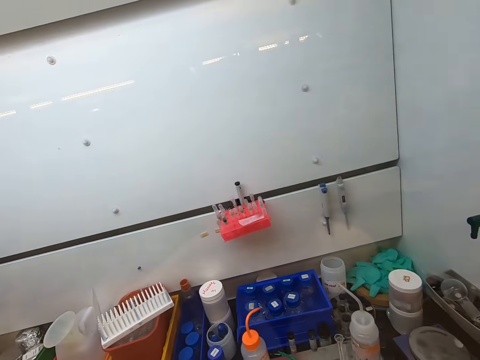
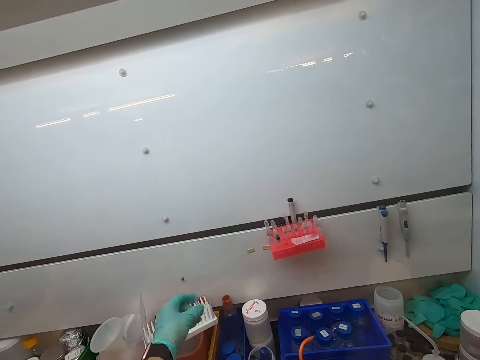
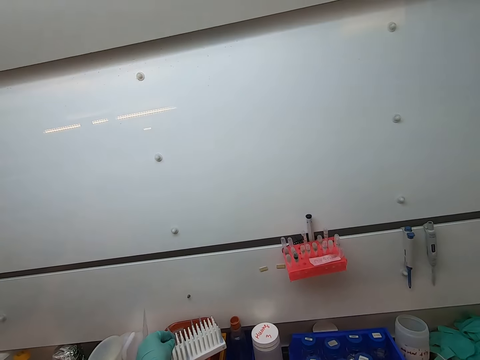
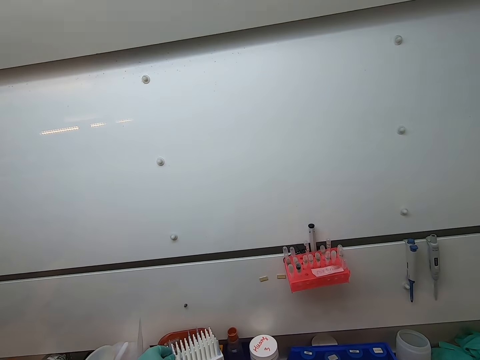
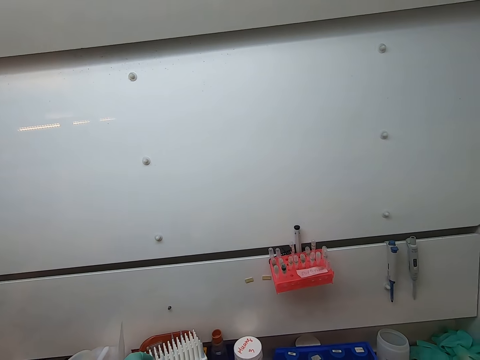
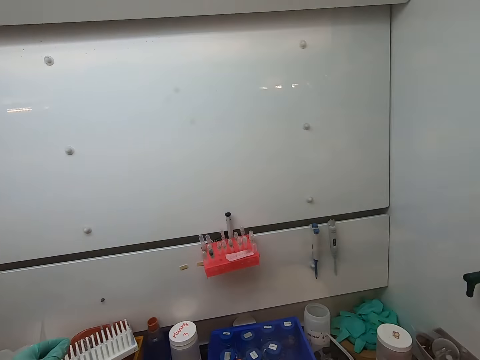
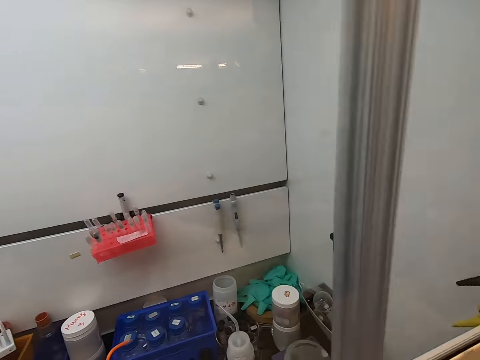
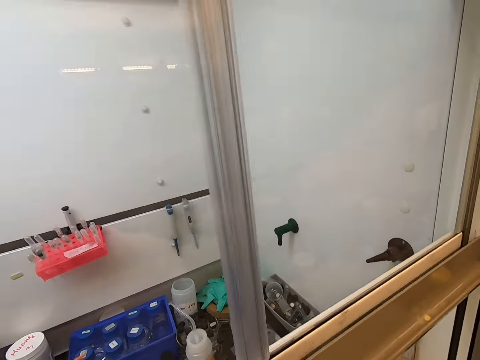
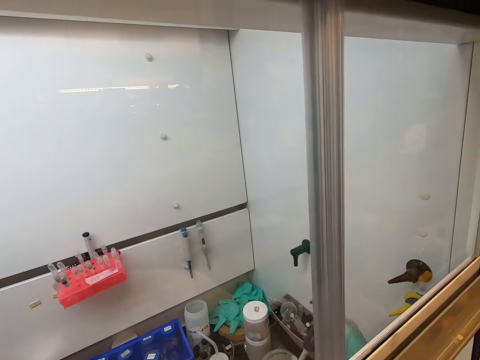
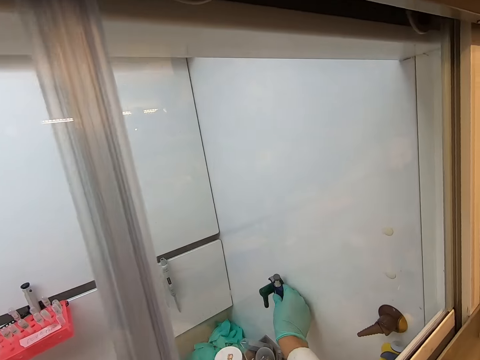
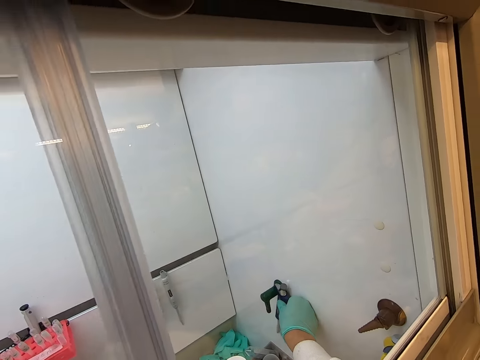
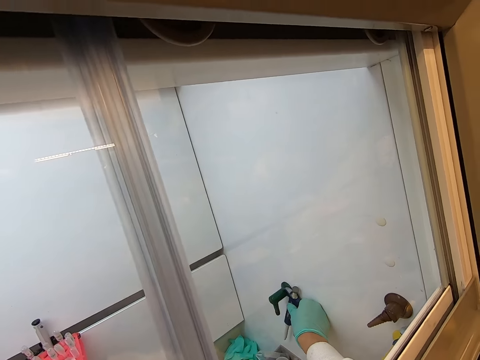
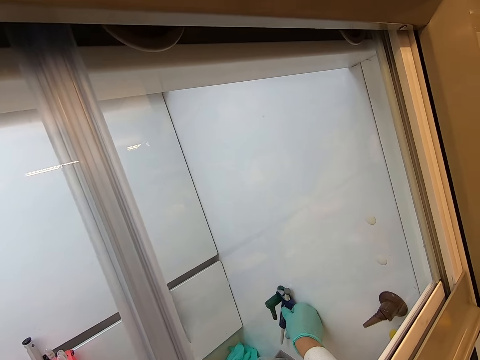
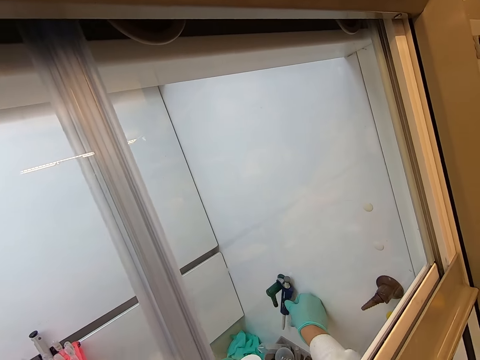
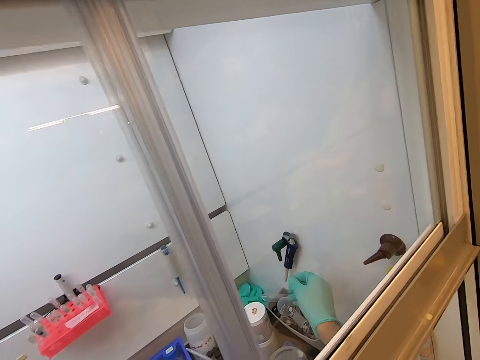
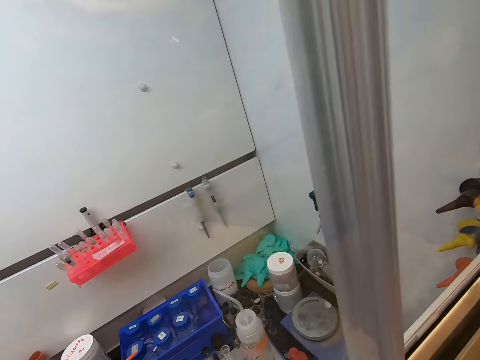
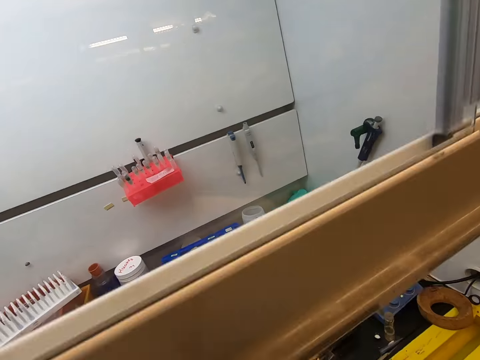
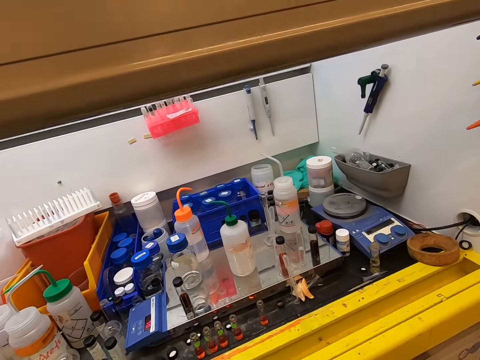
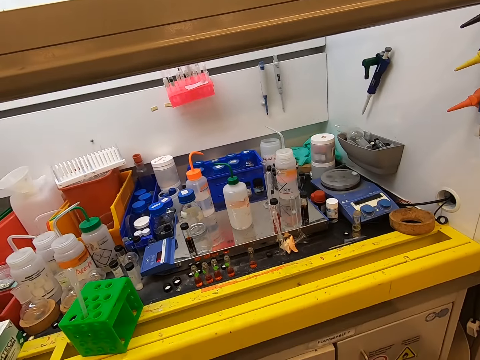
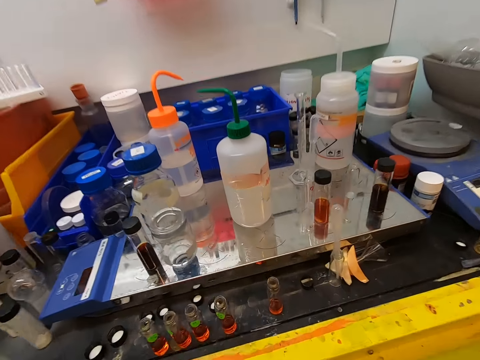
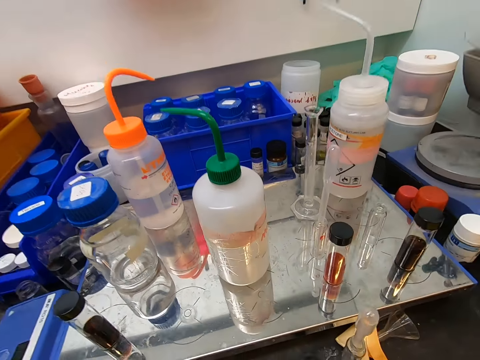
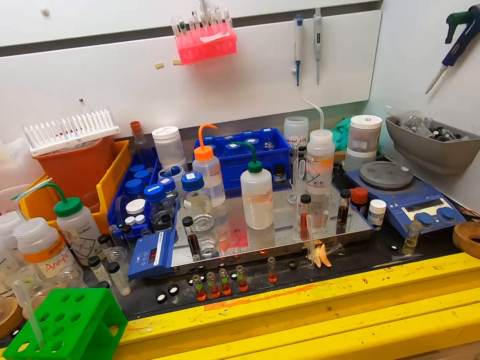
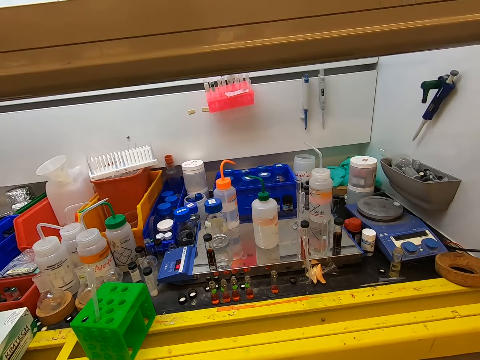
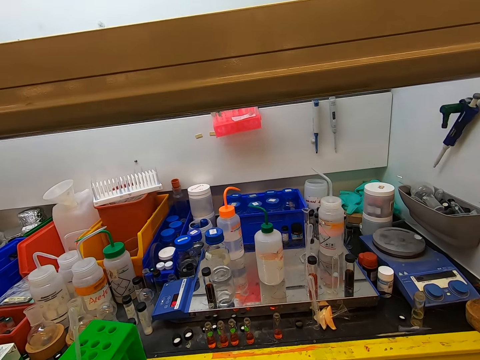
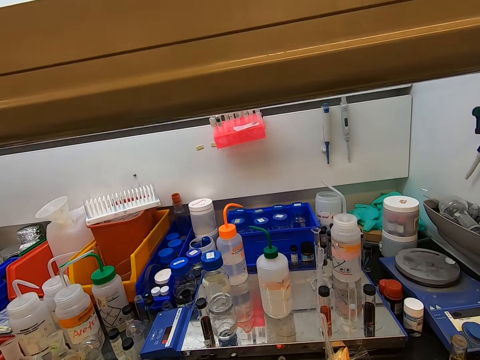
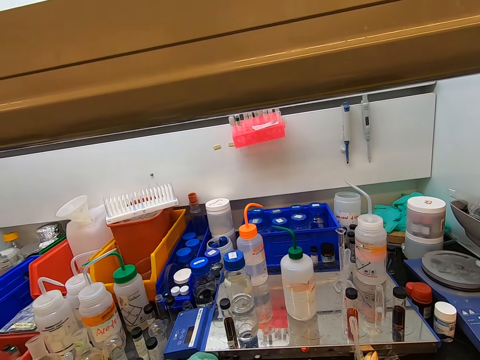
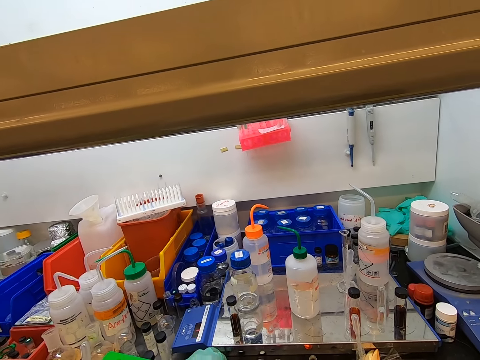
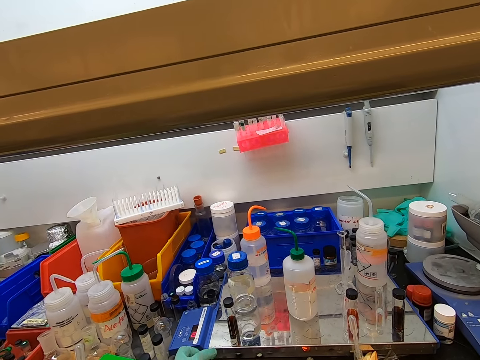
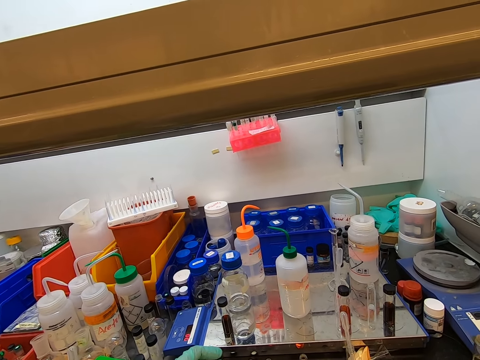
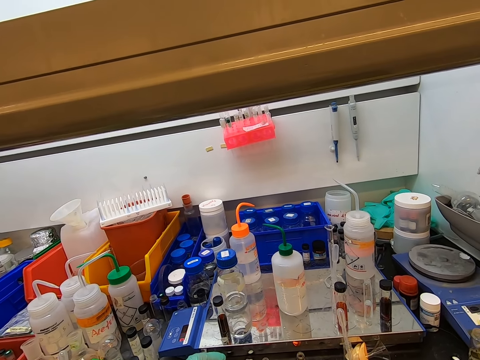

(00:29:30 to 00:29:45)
The camera wearer puts the syringe on the door knob or wall. They stare in the laboratory.

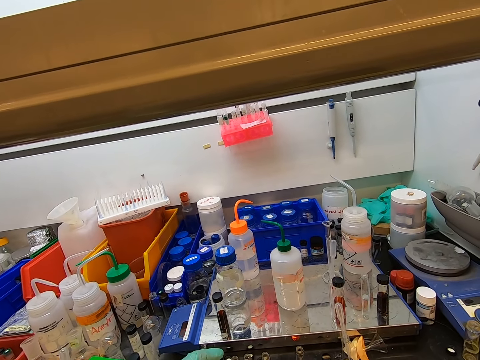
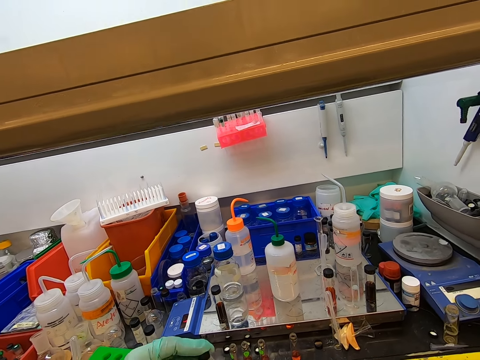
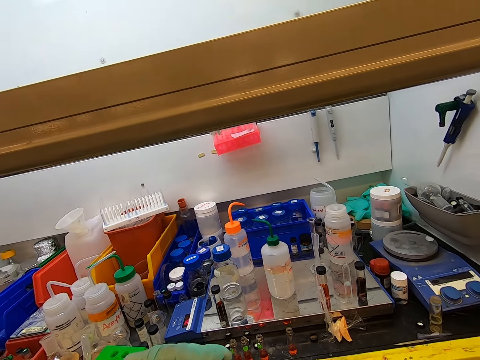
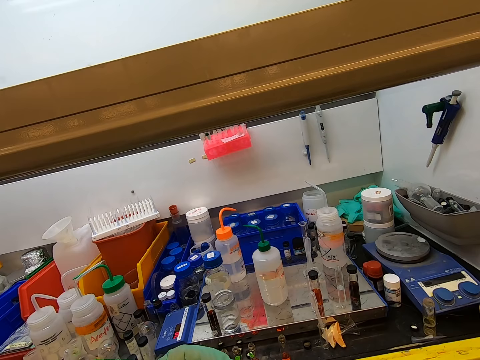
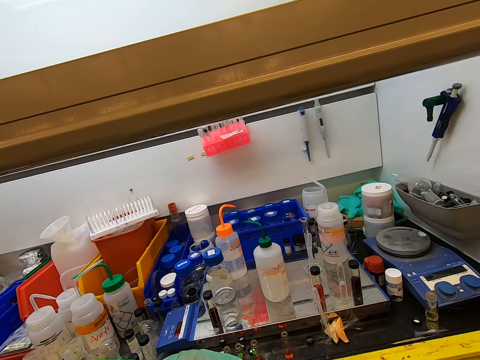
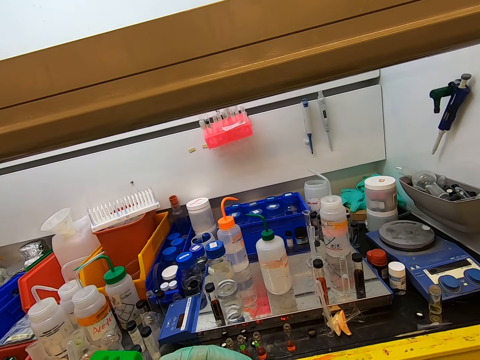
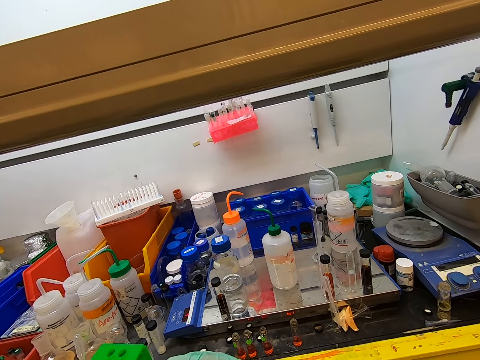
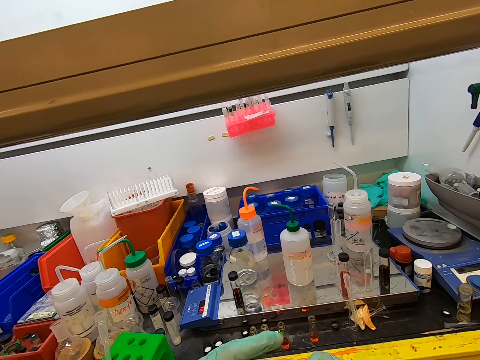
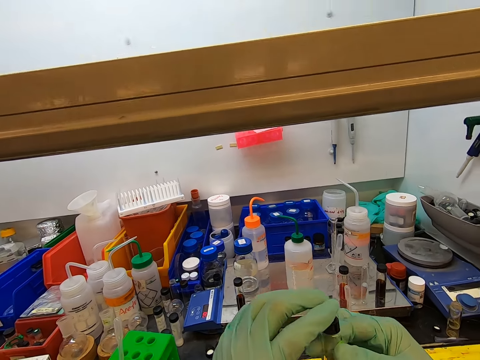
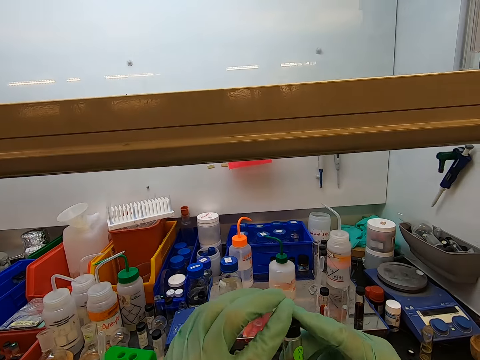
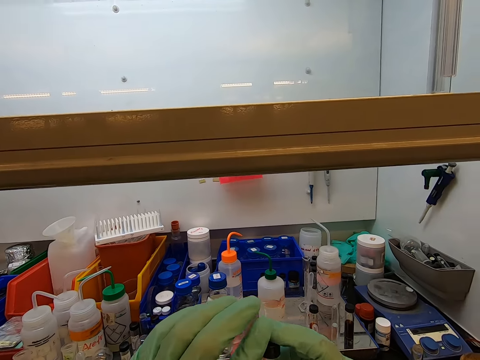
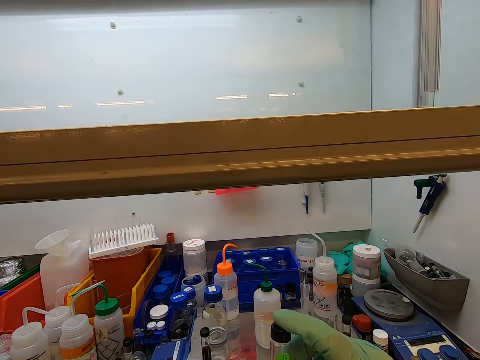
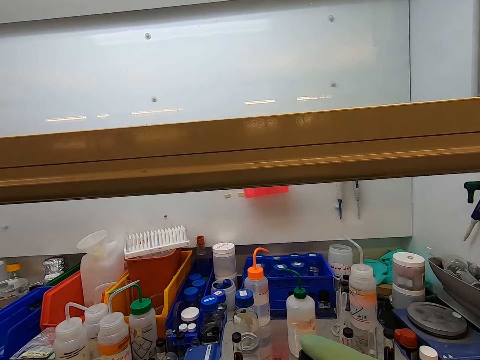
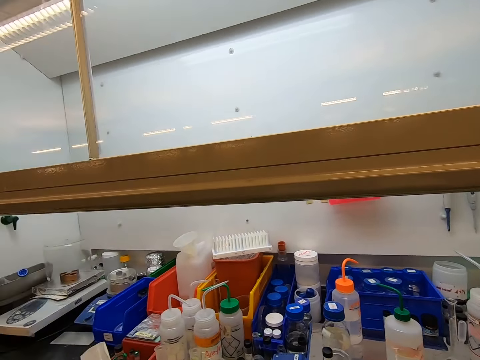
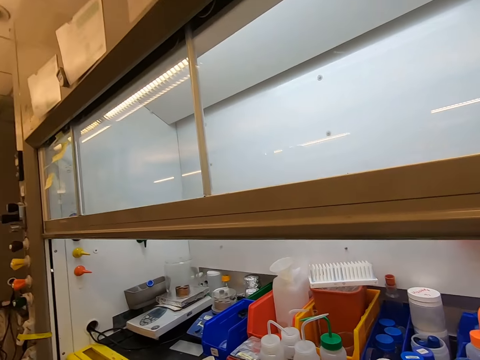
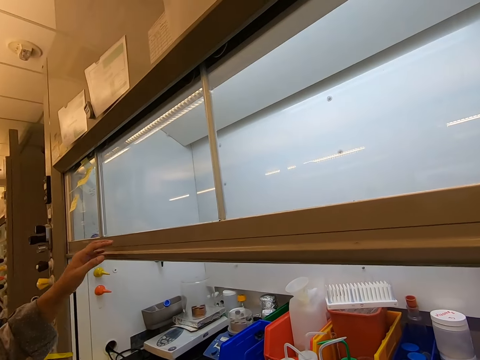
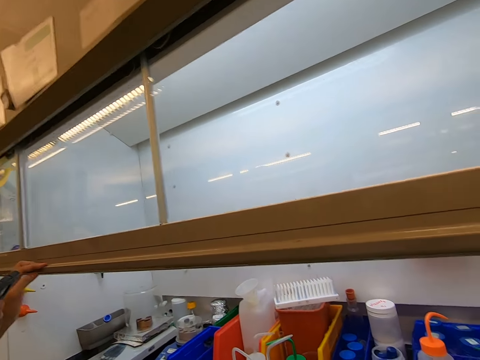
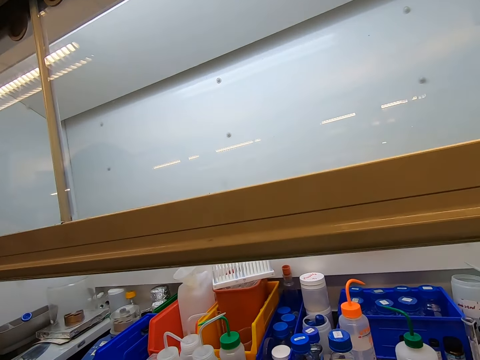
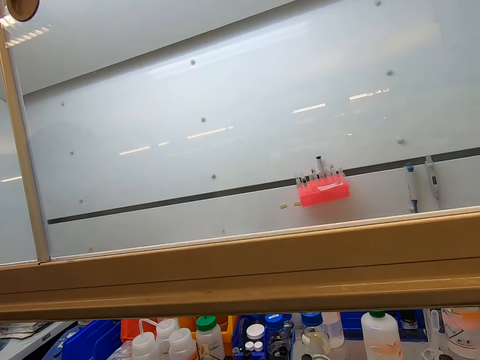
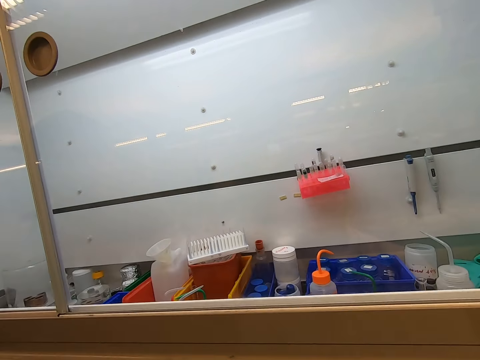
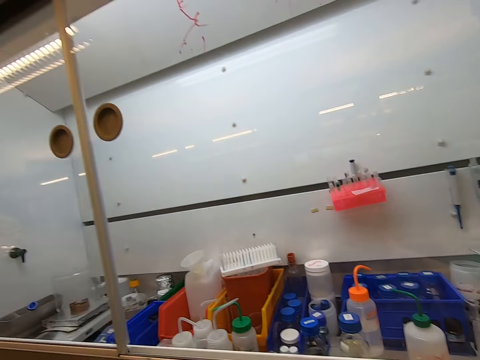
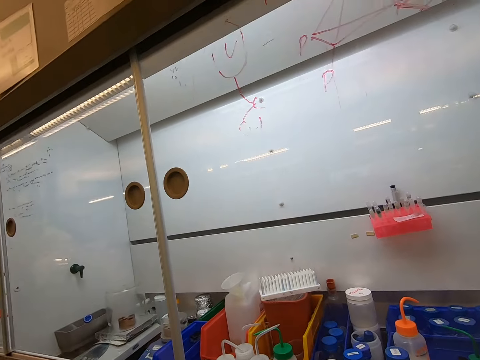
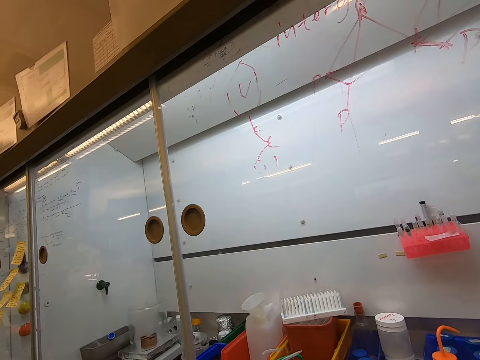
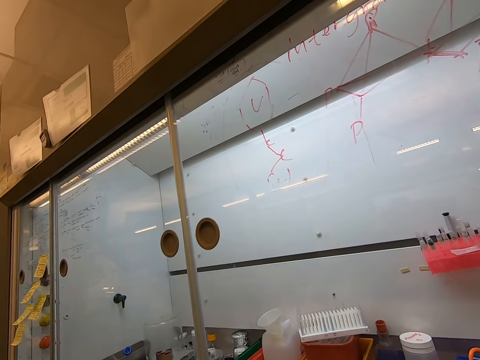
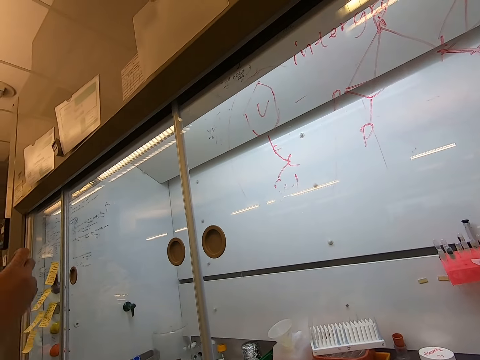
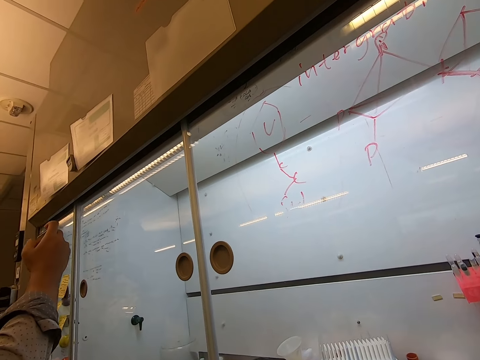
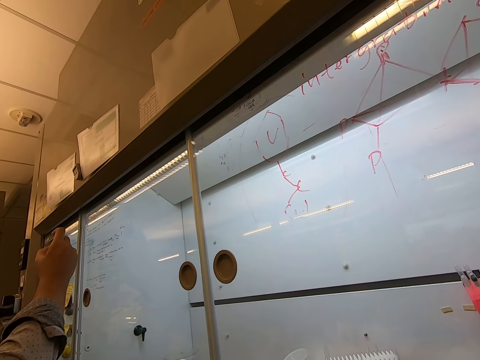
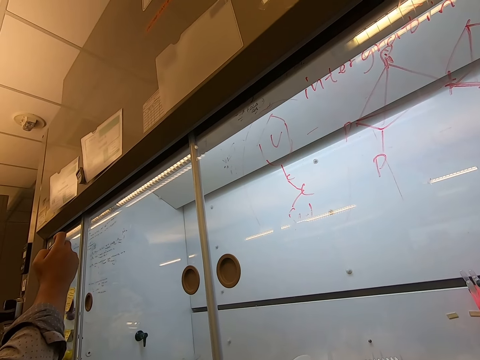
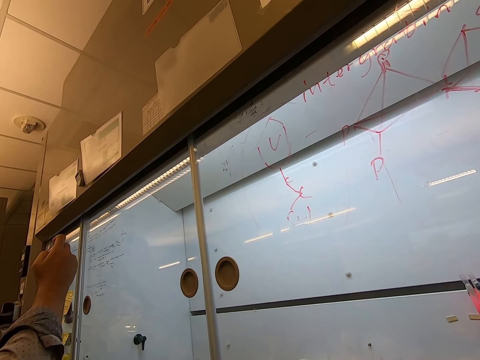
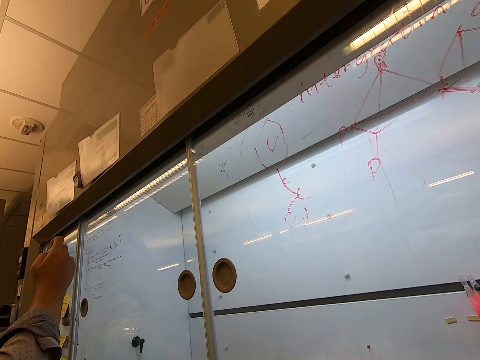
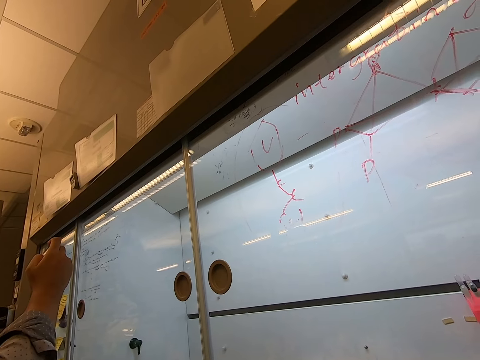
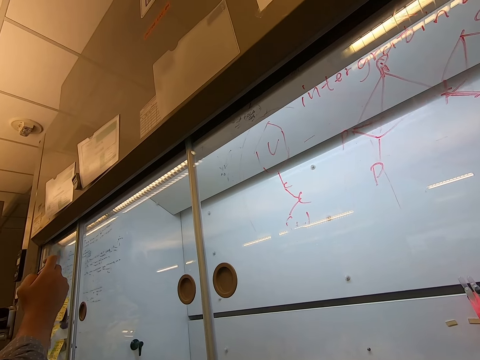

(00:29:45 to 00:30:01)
The camera wearer holds a test tube. They shake the test tube and look around the room.
